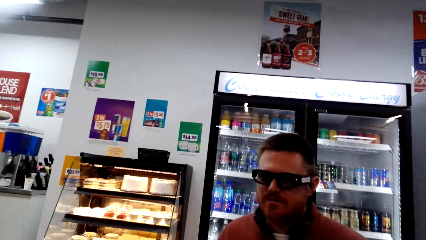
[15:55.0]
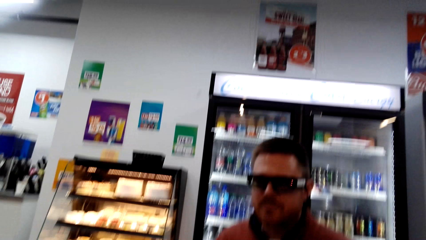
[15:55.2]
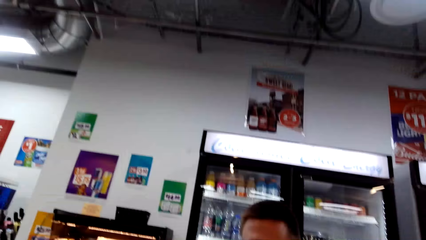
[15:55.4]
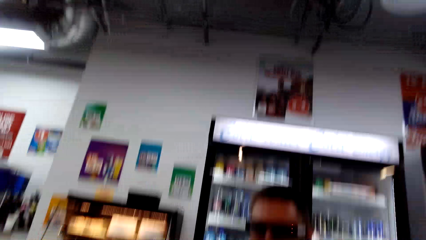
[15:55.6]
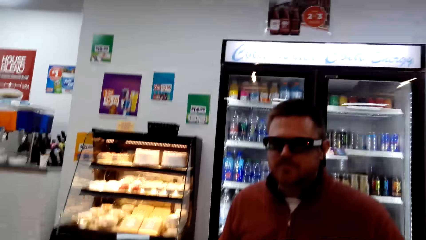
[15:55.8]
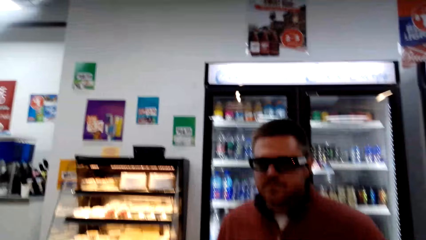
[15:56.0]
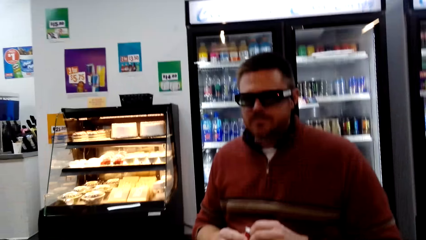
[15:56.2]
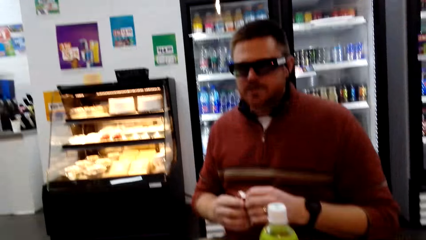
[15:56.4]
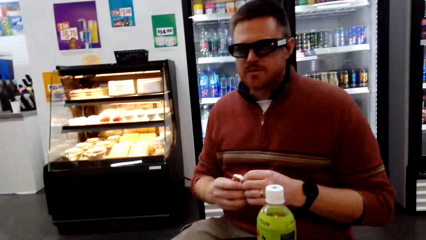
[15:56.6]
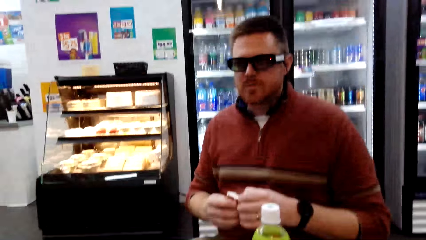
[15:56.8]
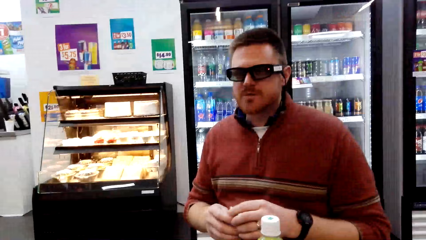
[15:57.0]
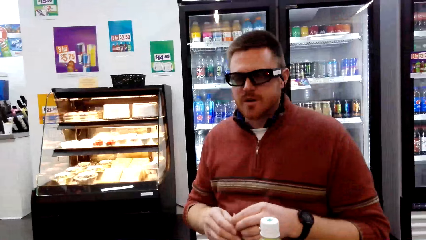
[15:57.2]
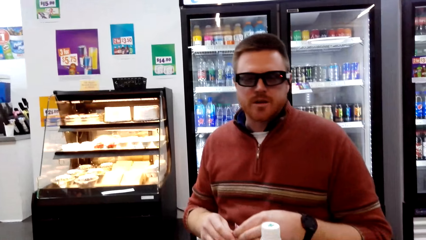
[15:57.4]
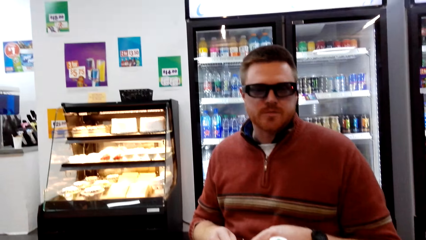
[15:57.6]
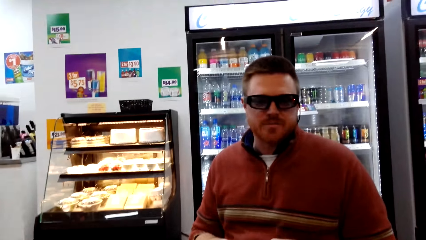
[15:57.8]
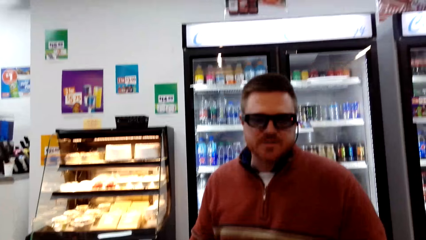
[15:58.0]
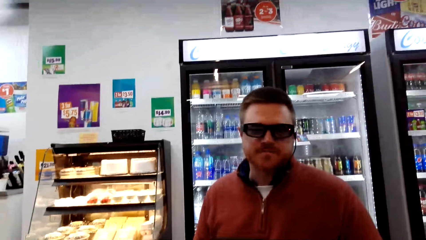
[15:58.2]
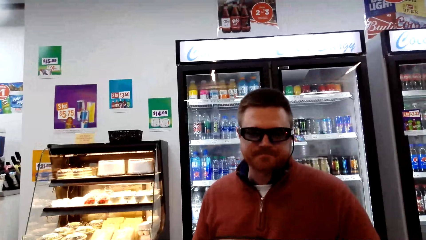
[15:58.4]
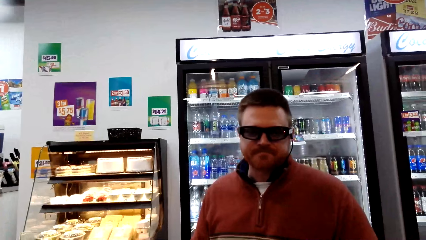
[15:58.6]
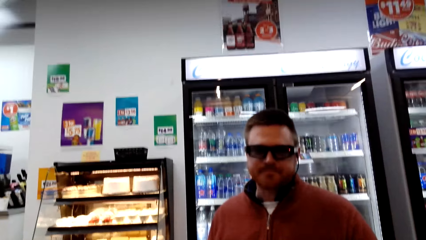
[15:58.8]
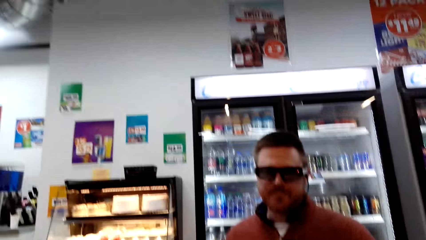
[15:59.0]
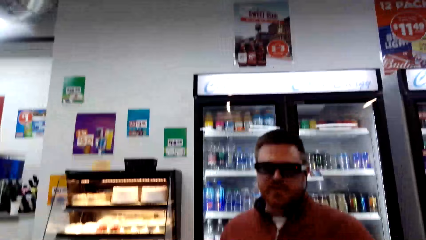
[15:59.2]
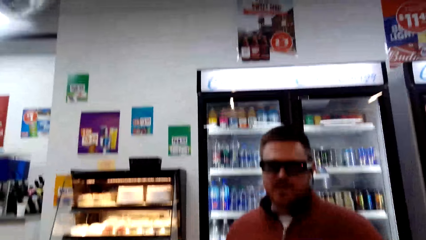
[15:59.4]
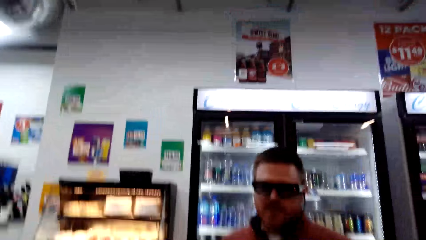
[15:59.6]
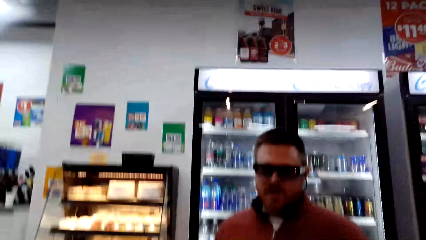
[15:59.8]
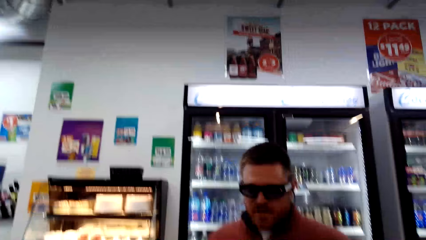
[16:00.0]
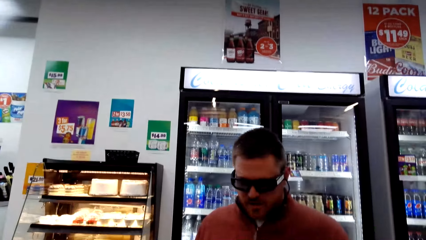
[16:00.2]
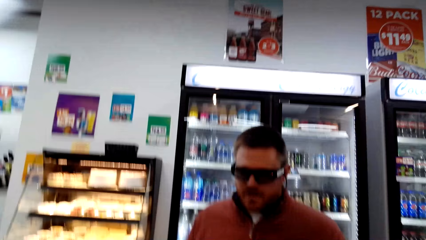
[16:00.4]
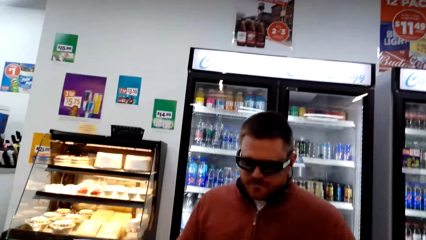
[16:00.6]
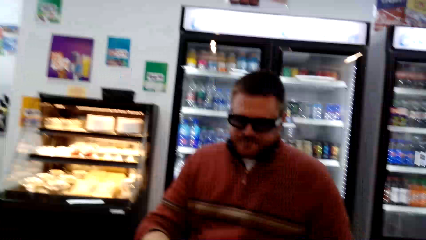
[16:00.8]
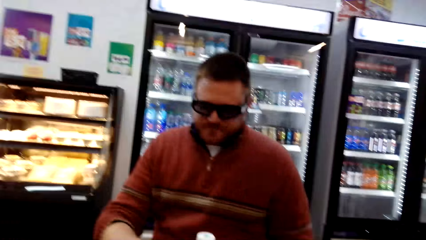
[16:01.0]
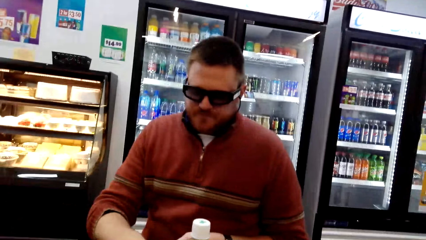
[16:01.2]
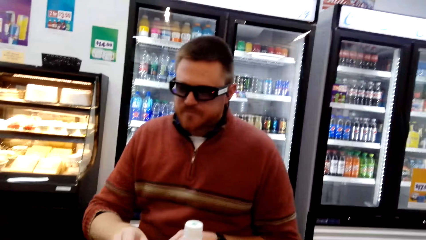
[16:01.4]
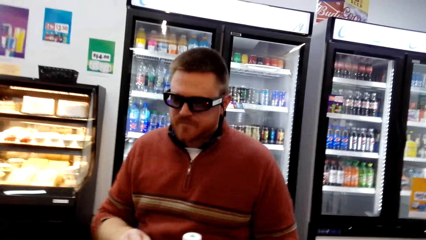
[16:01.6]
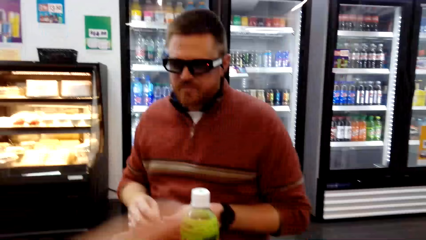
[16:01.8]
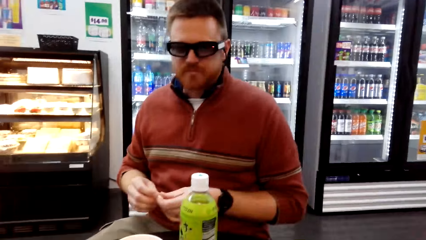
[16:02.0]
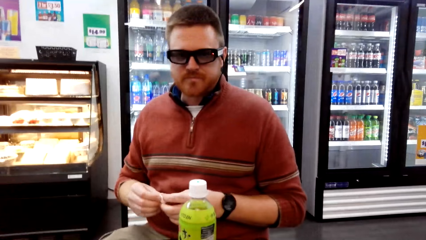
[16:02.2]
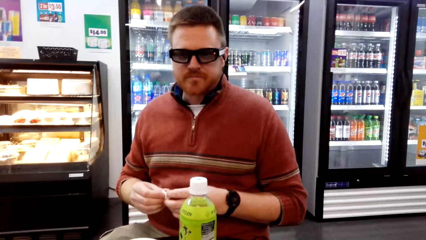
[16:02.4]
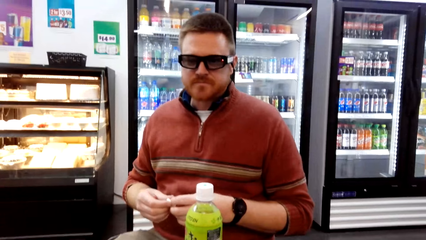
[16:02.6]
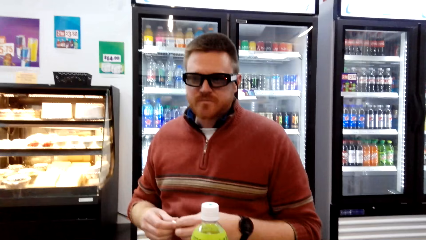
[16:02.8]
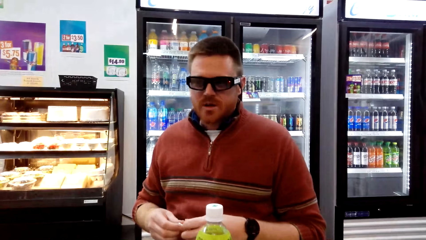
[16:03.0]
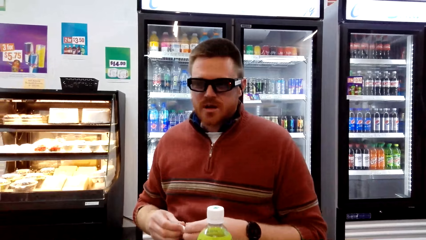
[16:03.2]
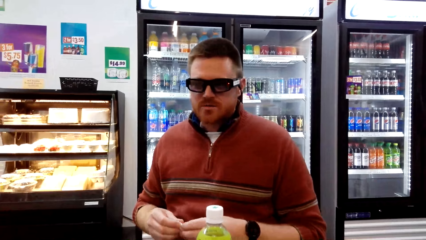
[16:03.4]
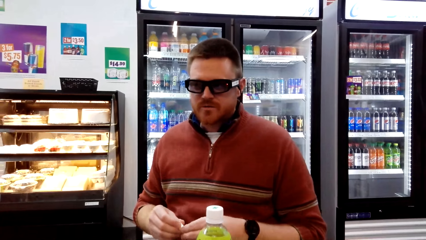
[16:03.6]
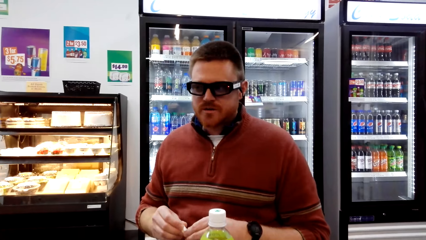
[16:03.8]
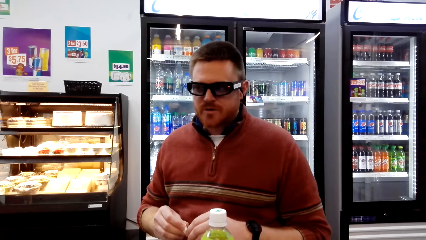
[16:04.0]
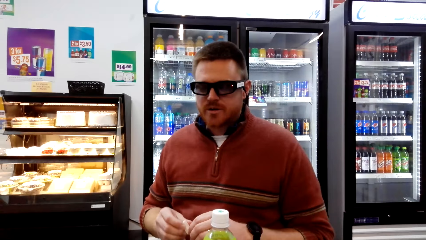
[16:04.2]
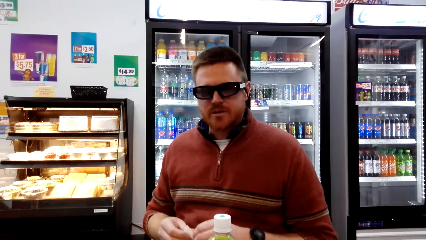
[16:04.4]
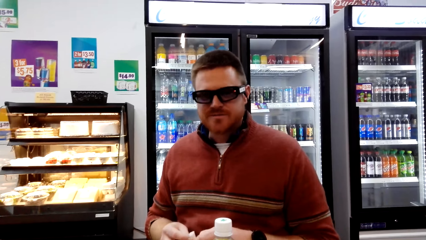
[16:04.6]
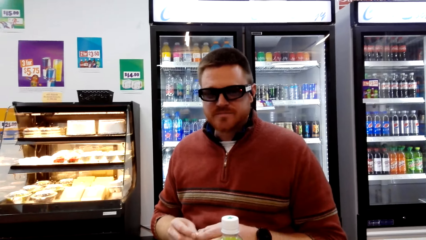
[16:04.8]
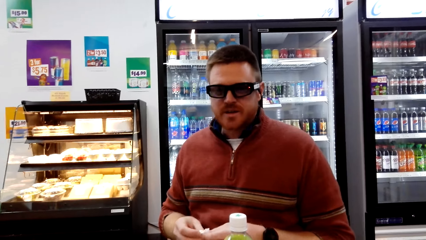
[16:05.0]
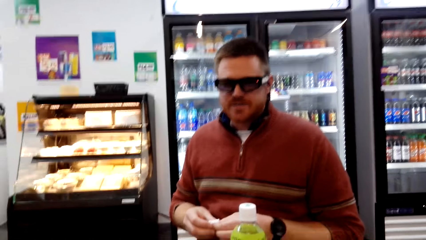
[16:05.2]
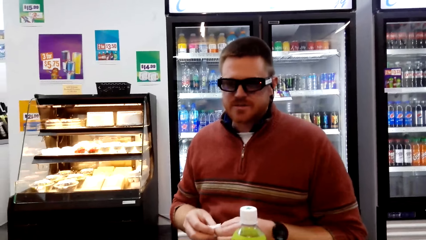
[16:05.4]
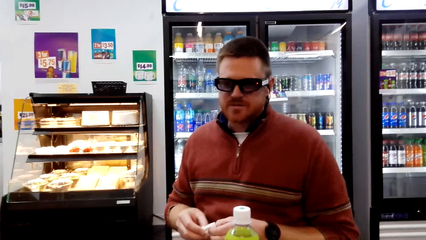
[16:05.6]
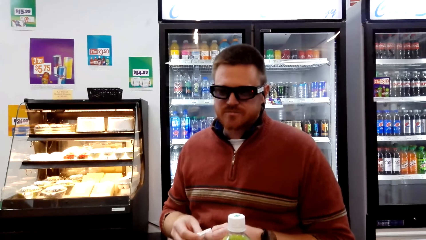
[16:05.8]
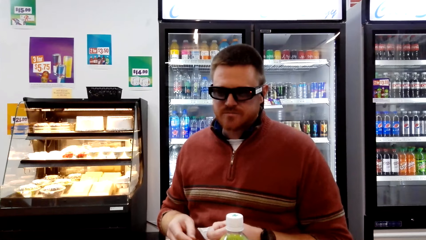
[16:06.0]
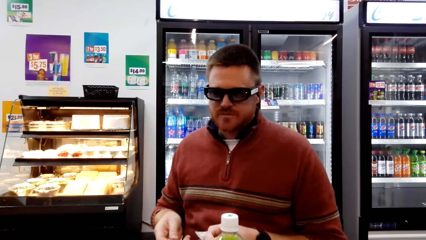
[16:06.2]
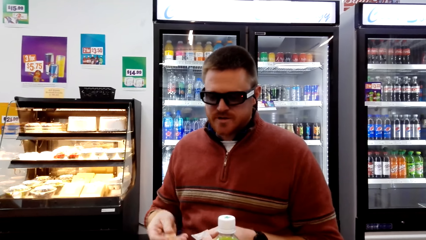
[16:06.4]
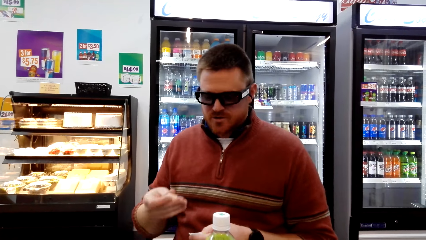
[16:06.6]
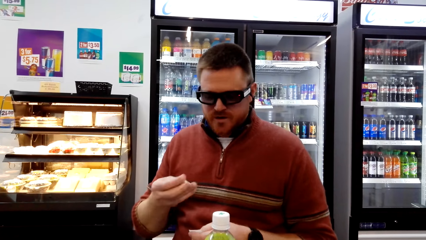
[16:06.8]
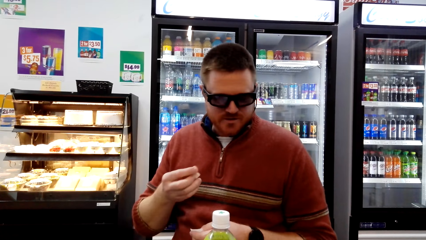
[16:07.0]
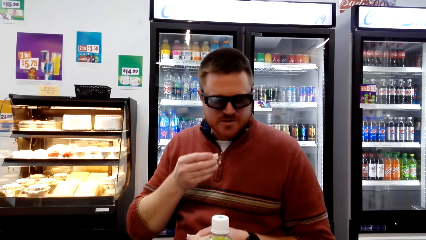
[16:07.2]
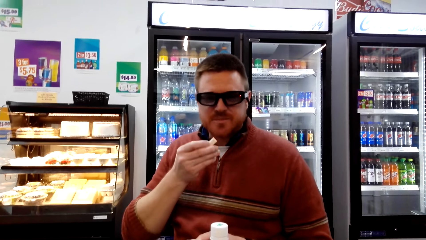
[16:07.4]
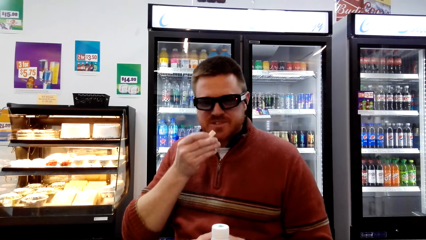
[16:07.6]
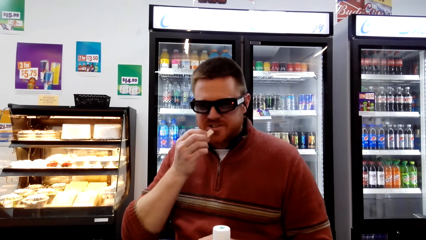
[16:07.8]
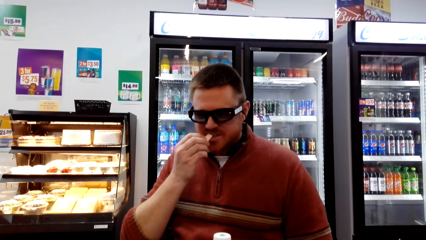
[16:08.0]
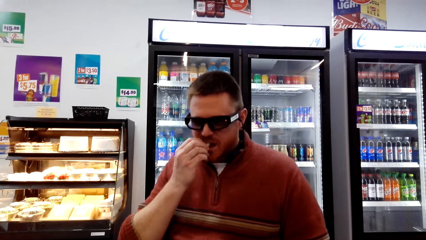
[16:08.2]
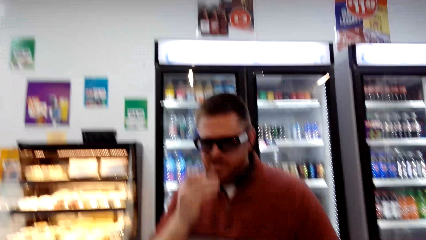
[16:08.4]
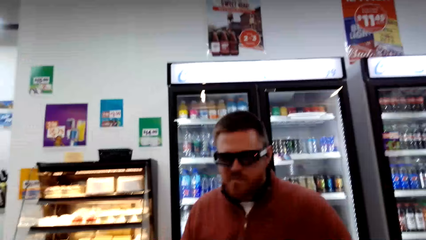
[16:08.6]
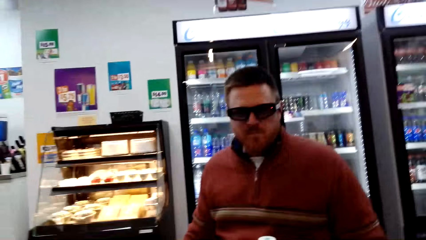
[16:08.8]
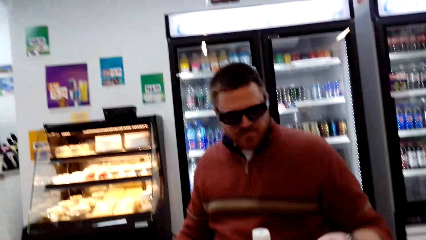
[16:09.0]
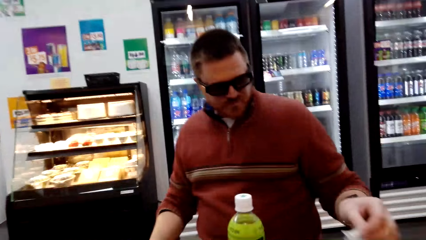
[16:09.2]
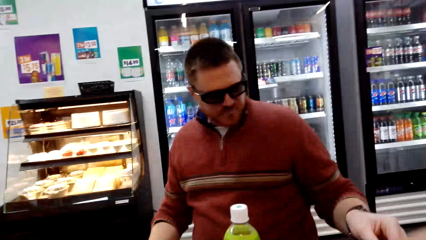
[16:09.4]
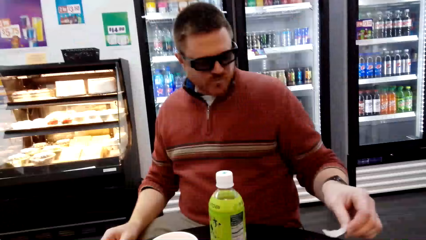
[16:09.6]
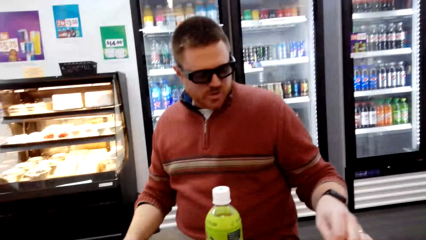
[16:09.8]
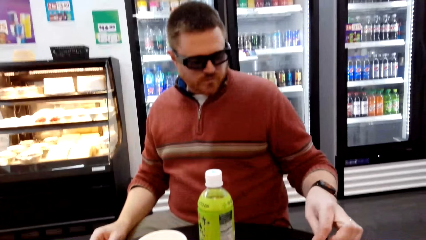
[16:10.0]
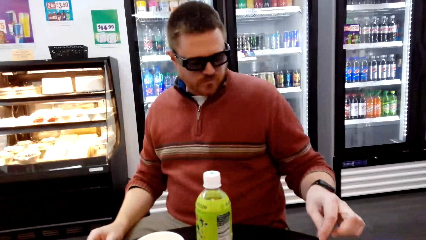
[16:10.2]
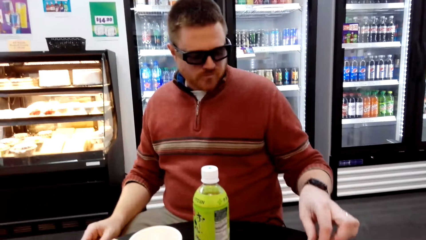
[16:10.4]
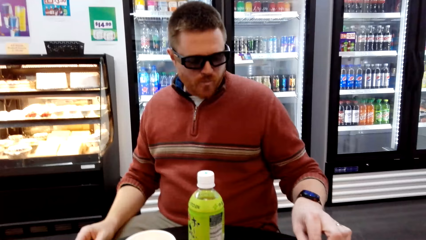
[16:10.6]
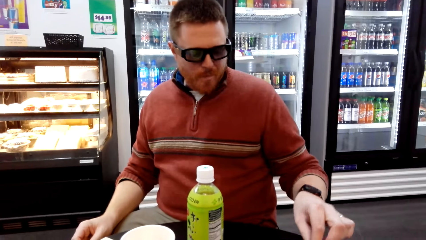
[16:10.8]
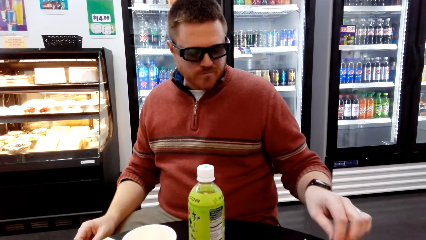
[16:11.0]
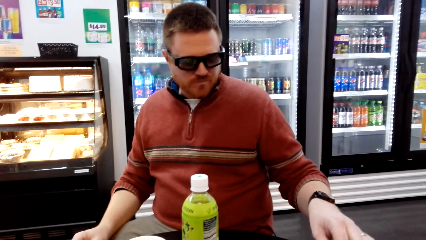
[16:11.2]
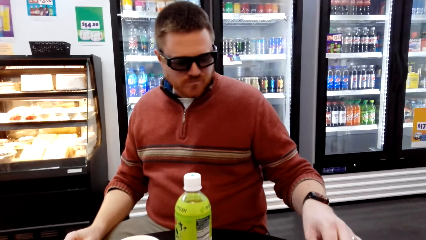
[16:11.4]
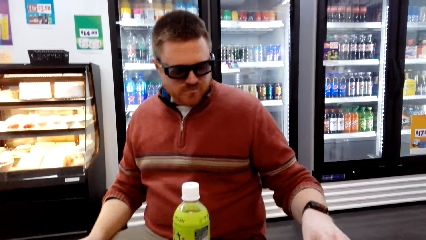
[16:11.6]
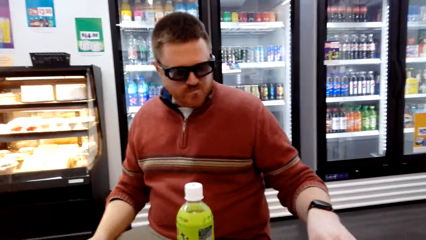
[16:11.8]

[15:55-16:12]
A person talks to the camera wearer. The person eats the Orbit.
